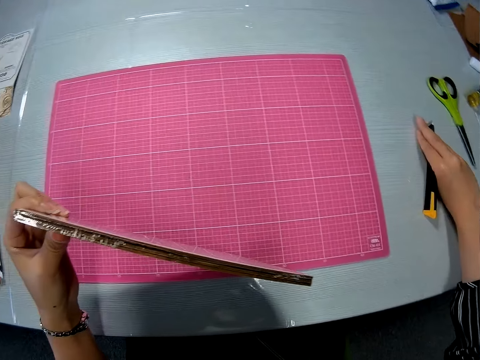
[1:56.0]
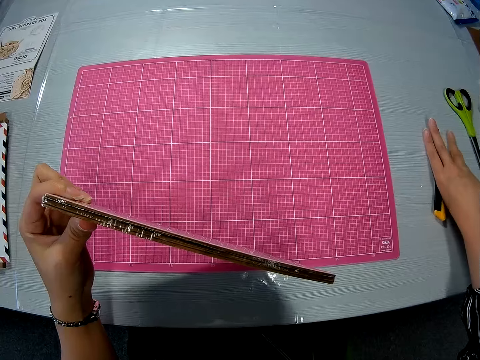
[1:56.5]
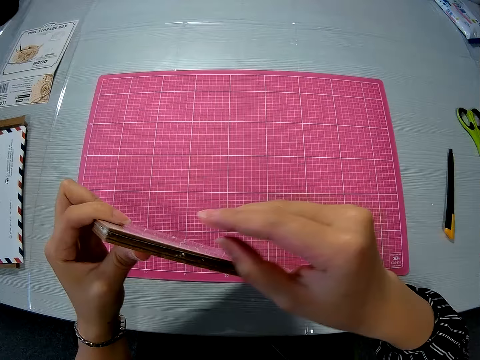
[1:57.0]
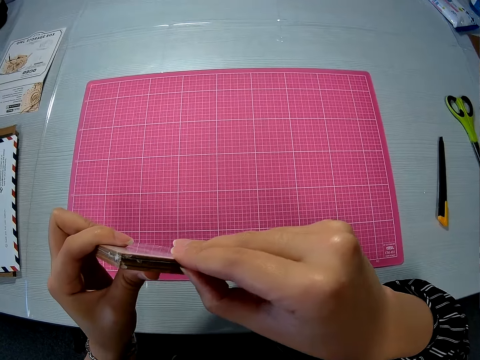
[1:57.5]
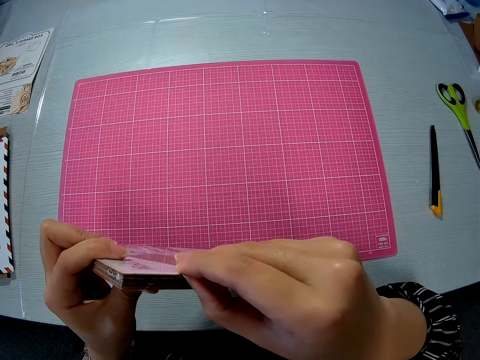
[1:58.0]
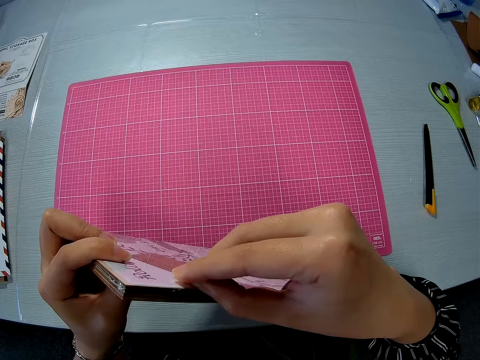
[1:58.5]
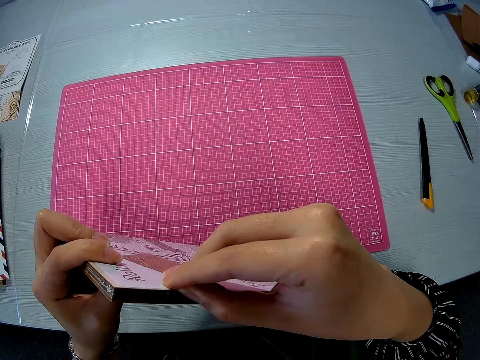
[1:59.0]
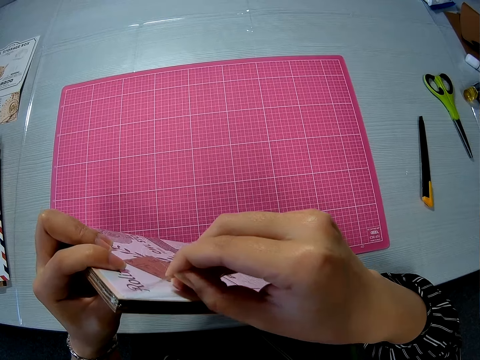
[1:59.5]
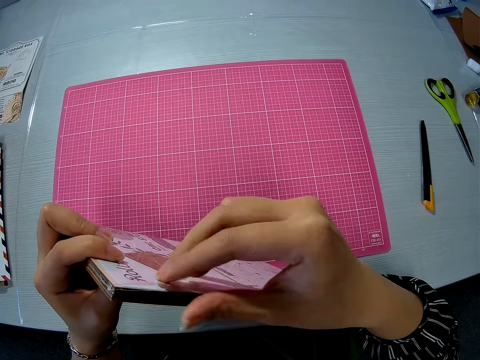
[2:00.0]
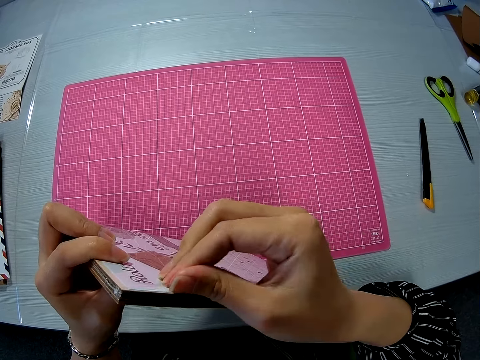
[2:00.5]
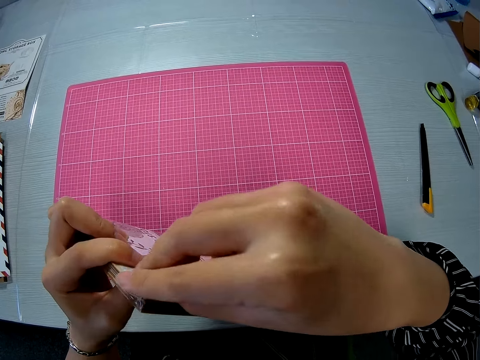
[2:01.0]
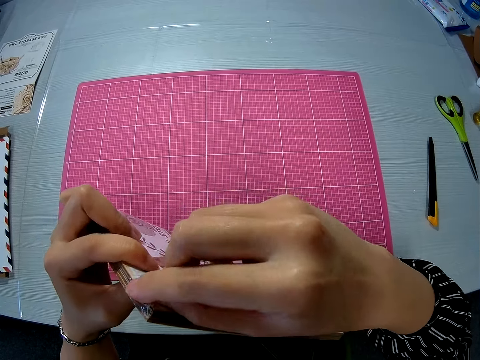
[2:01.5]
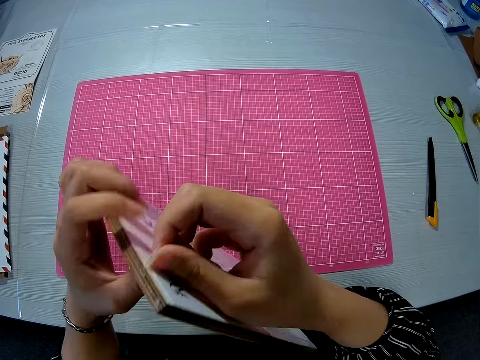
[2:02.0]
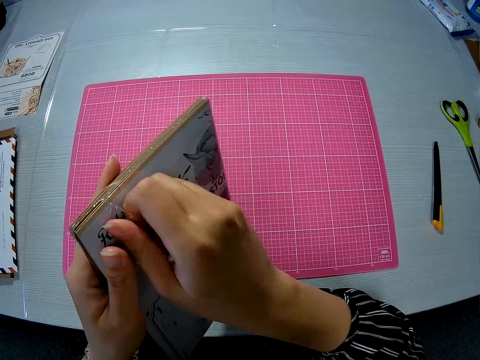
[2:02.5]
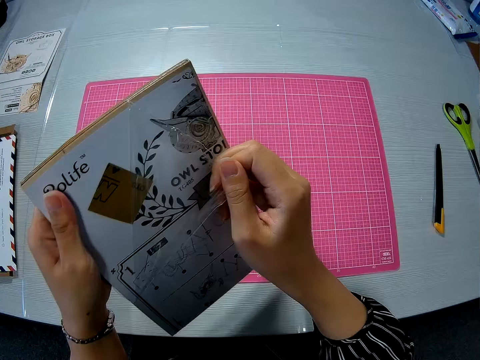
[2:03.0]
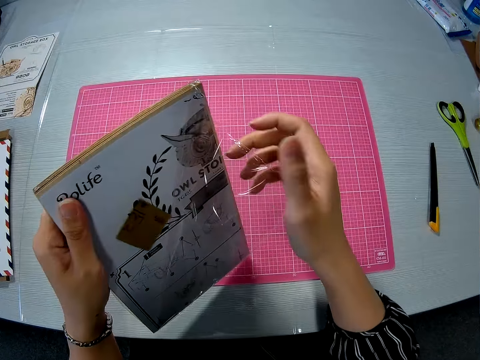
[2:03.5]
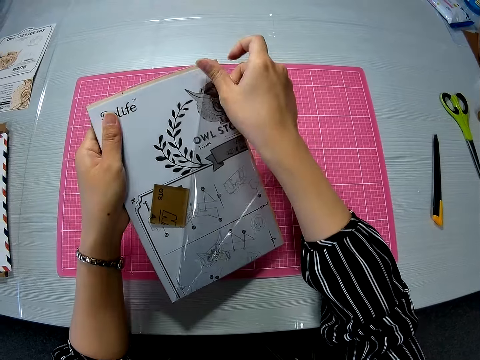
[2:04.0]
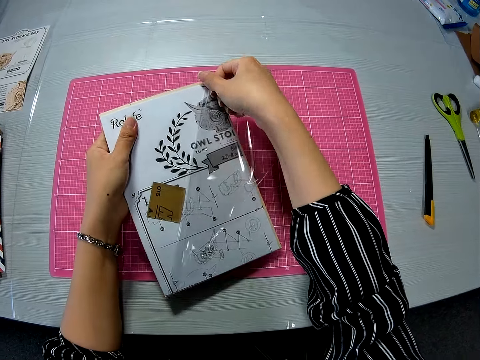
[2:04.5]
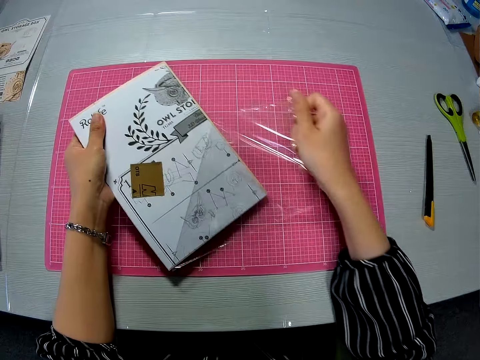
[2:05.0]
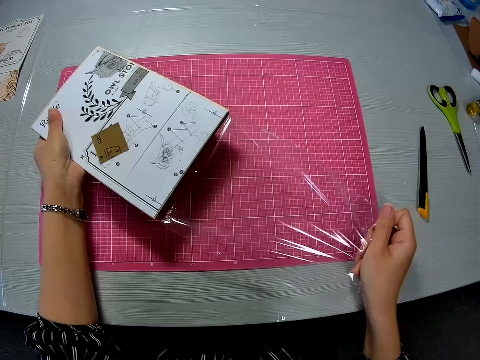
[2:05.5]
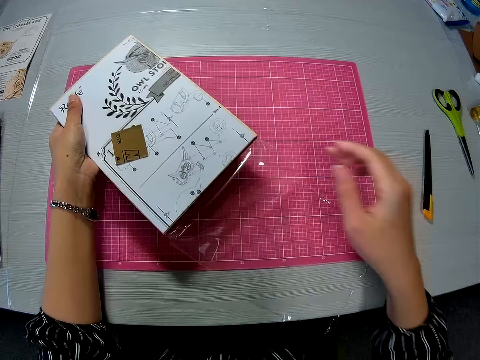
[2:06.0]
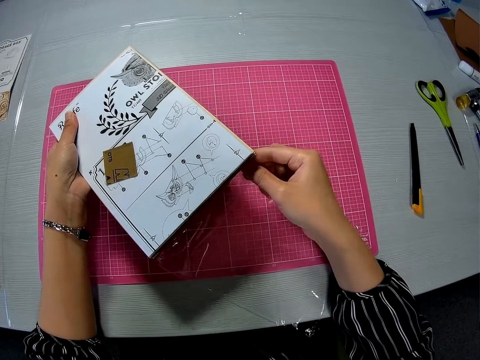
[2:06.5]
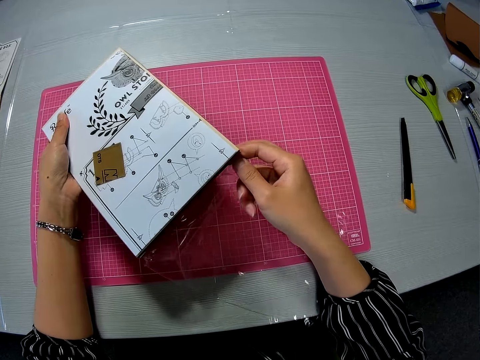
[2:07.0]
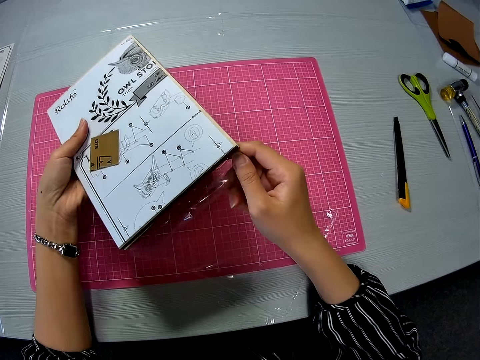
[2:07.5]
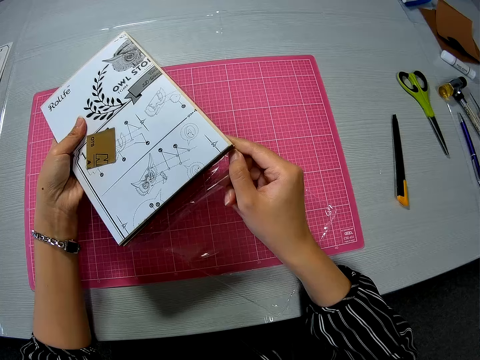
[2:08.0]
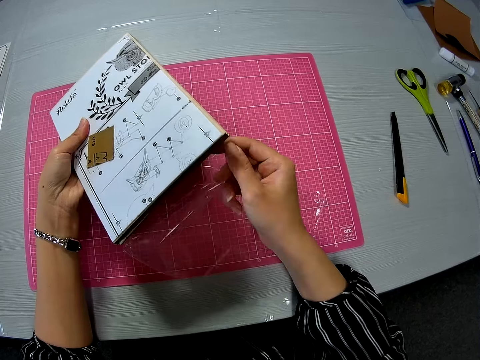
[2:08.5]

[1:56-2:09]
The camera wearer drops the cutter on the table. They remove the covering paper with hand. They open the storage box.

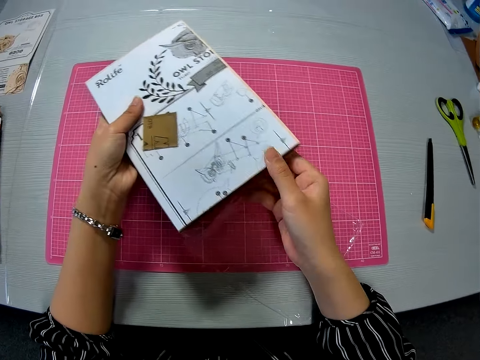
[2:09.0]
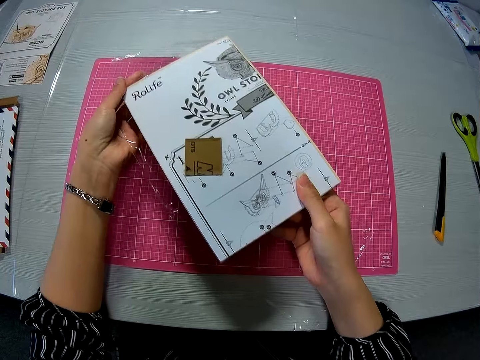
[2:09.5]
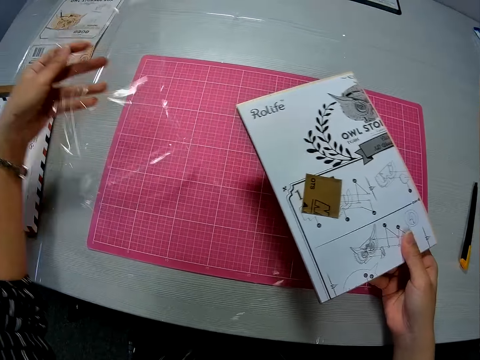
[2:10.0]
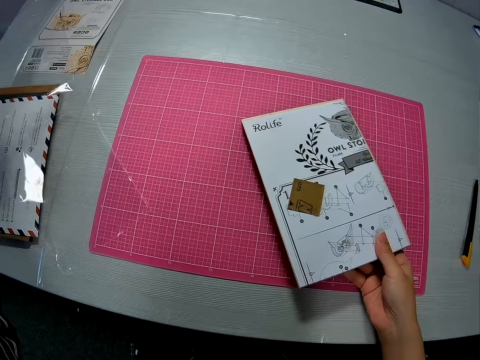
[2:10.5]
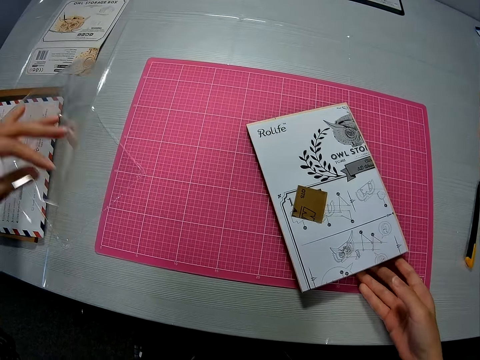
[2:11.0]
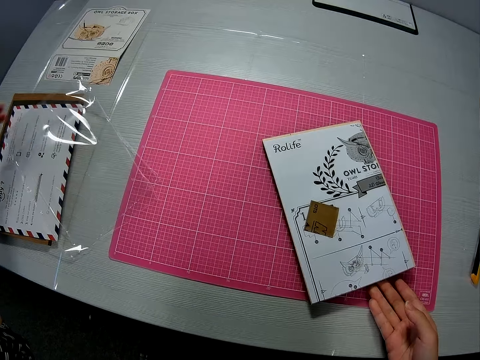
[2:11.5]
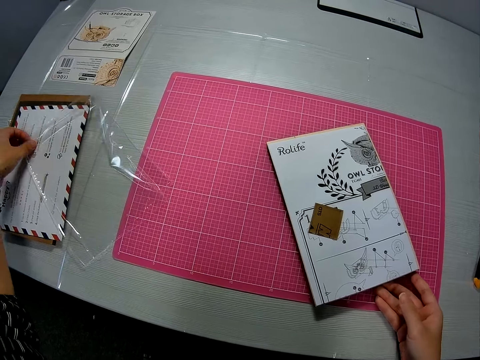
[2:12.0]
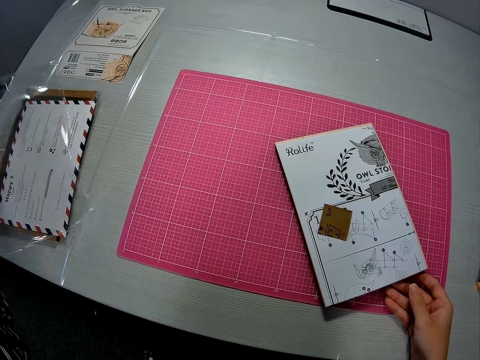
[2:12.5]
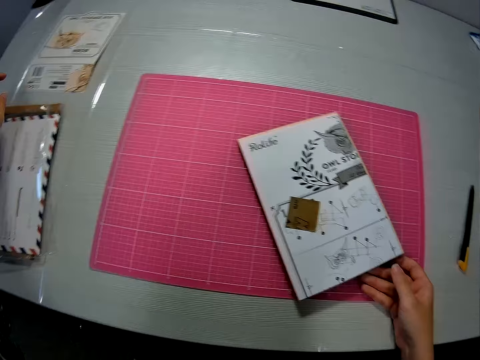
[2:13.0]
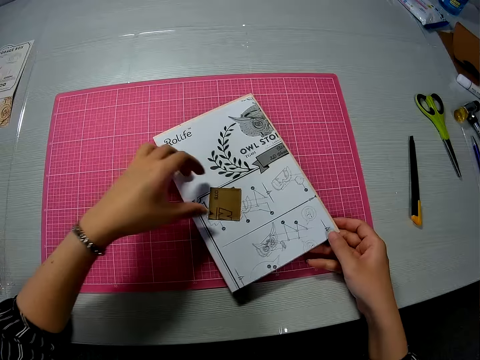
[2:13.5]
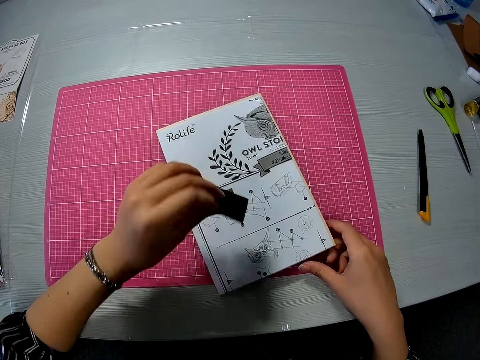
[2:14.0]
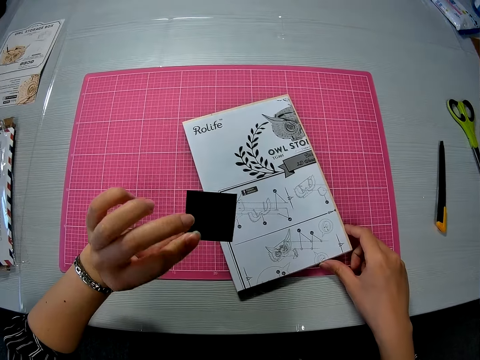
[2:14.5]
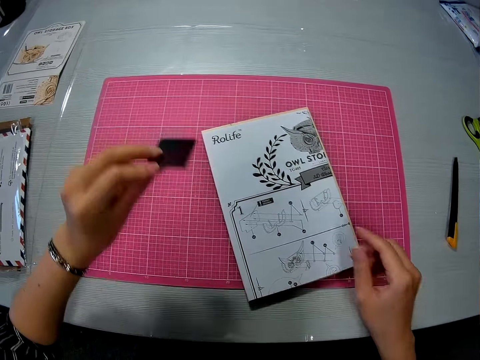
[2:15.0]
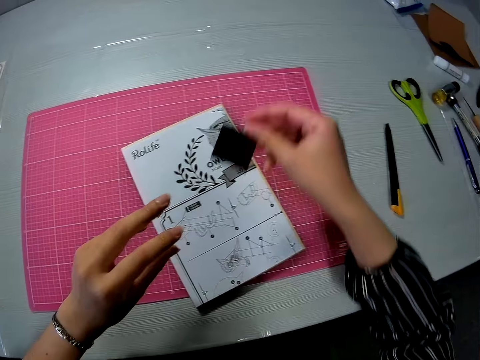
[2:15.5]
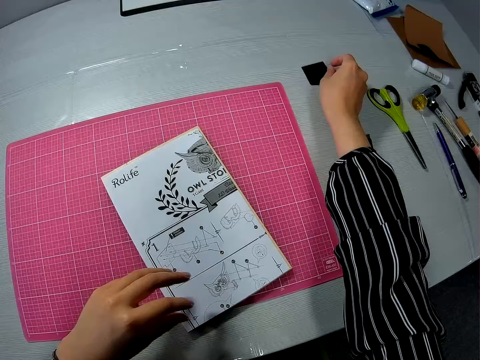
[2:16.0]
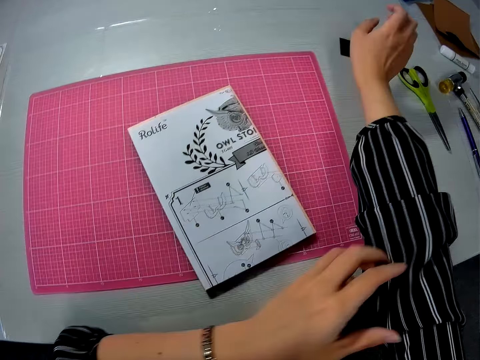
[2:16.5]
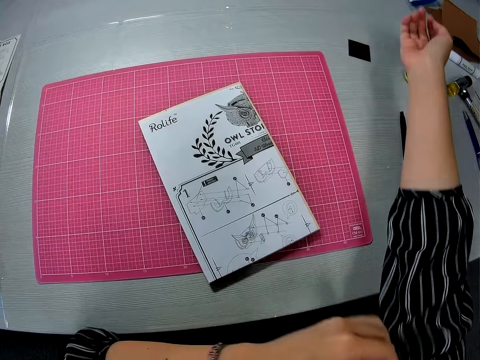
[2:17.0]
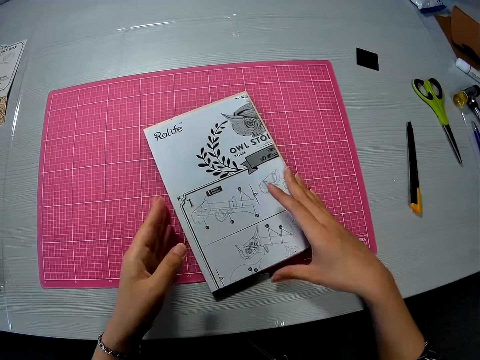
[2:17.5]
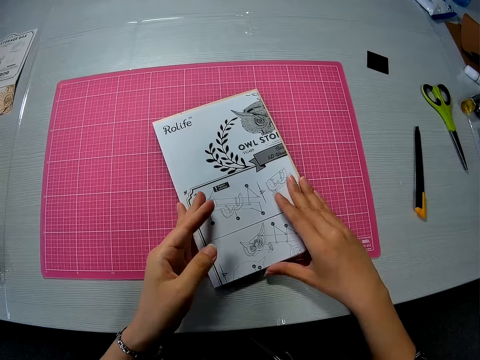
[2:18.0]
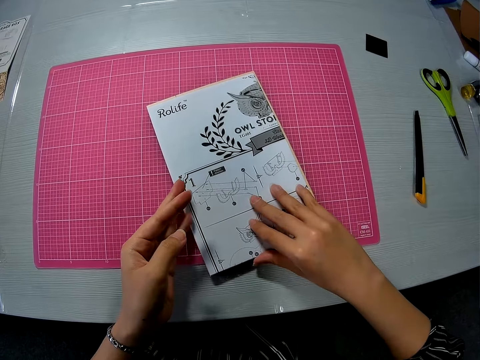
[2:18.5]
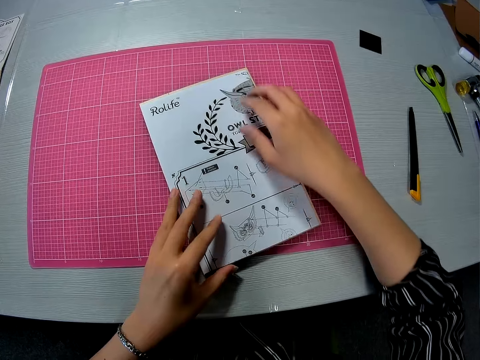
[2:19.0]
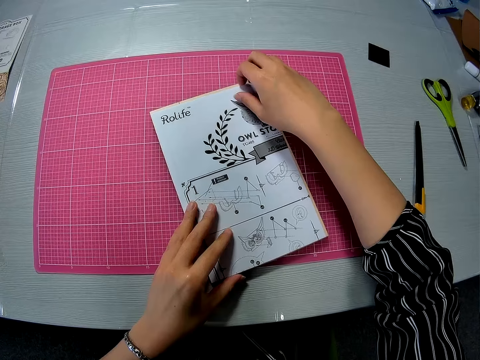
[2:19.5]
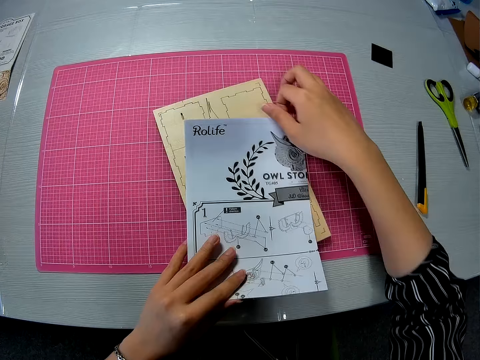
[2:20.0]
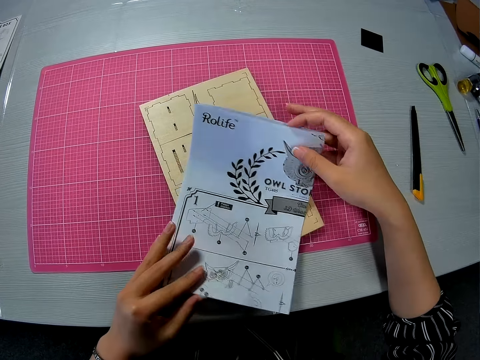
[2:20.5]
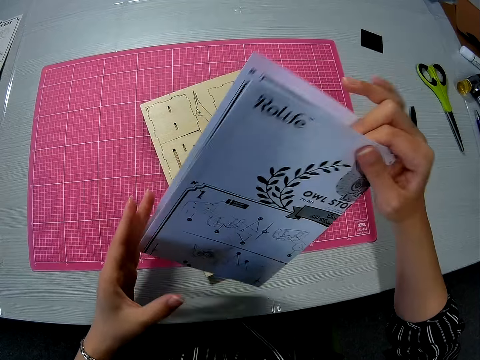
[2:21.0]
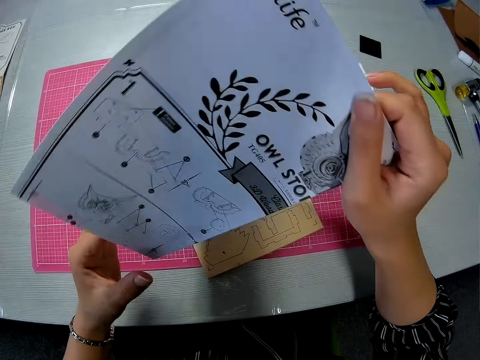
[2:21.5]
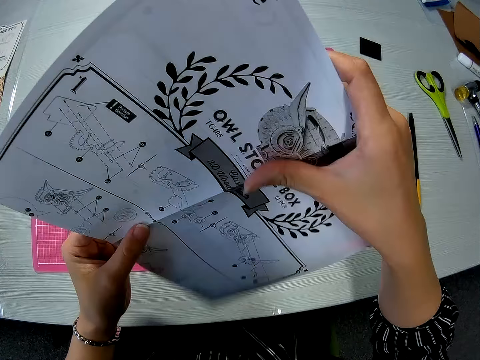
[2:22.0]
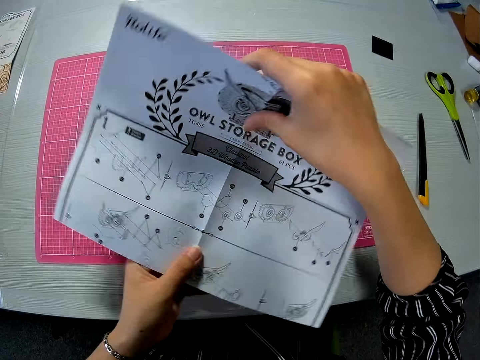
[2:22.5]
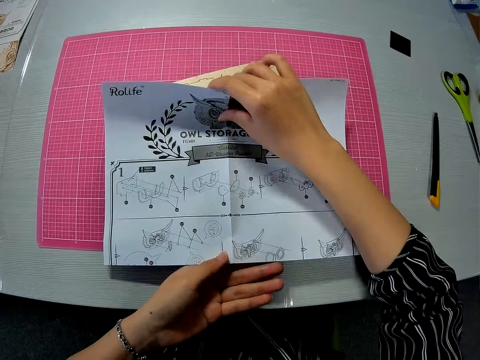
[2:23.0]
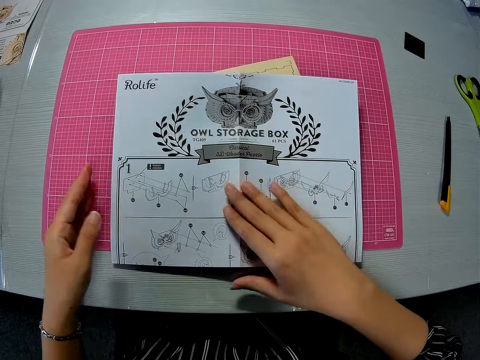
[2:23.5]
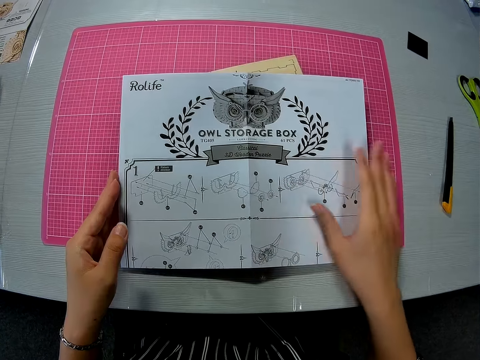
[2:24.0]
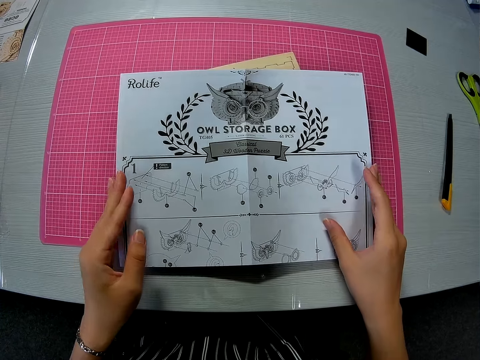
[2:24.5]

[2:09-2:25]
The camera wearer puts down something. They put down the paper. They pick up something. They put the object down. They pull up the blouse sleeves. They pick up a paper. They unfold the object. They put down the object.
